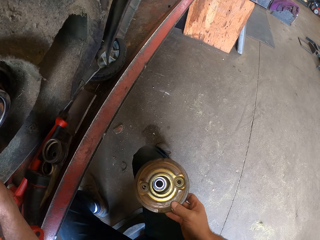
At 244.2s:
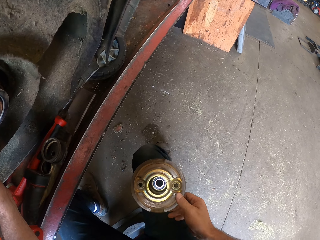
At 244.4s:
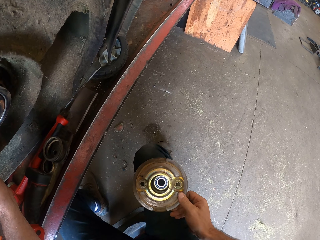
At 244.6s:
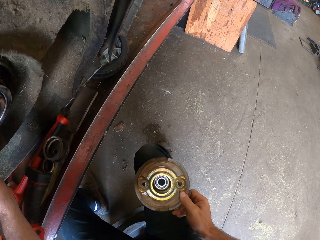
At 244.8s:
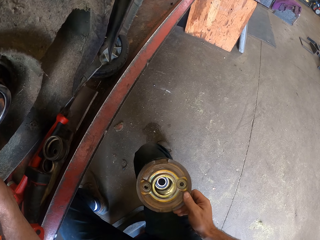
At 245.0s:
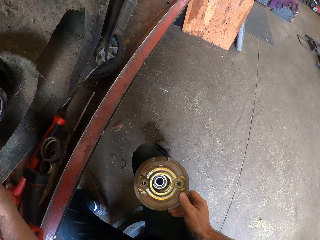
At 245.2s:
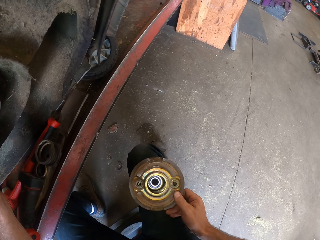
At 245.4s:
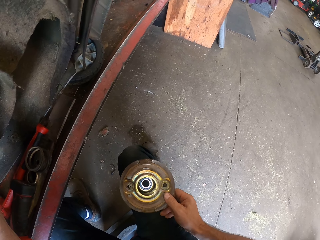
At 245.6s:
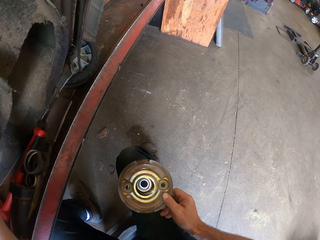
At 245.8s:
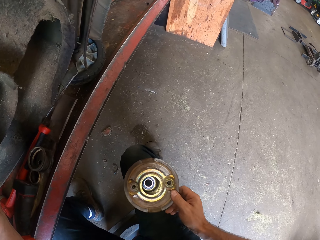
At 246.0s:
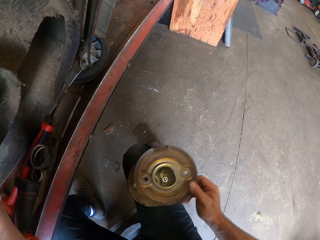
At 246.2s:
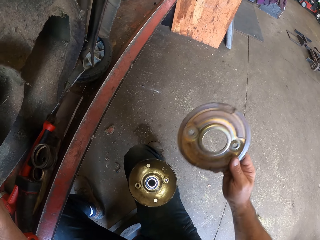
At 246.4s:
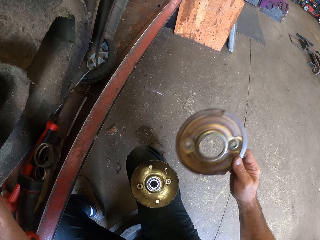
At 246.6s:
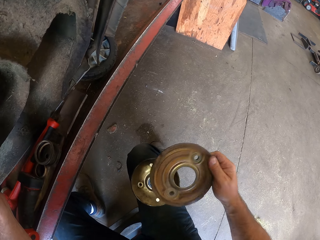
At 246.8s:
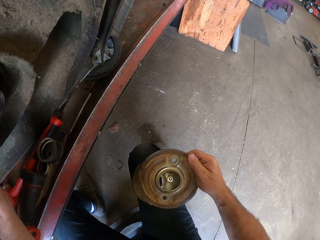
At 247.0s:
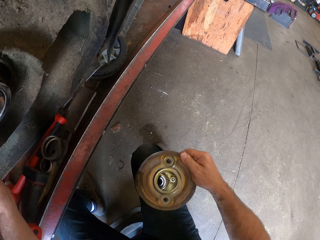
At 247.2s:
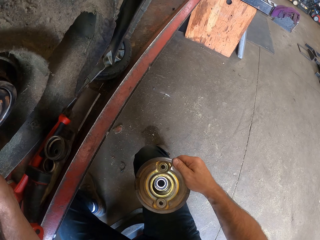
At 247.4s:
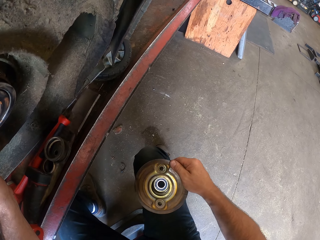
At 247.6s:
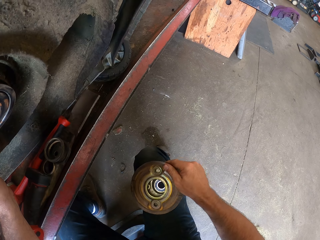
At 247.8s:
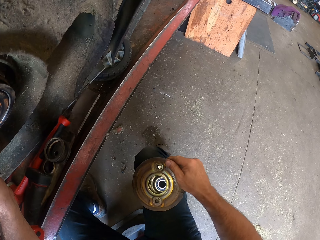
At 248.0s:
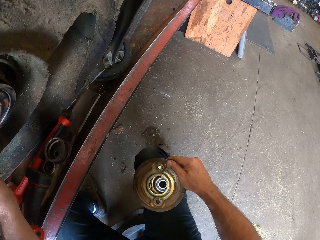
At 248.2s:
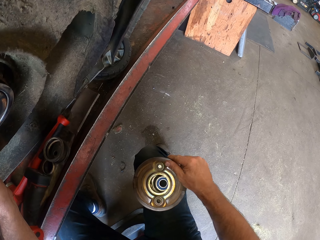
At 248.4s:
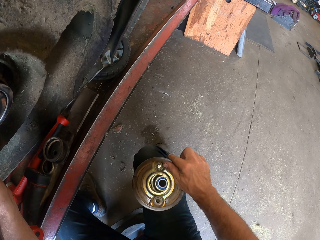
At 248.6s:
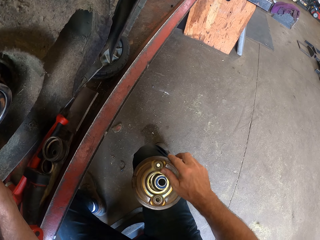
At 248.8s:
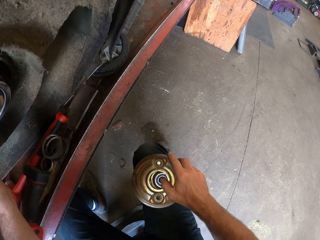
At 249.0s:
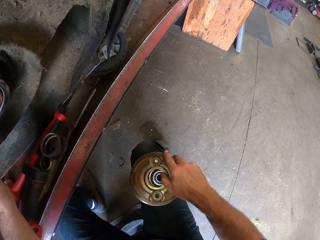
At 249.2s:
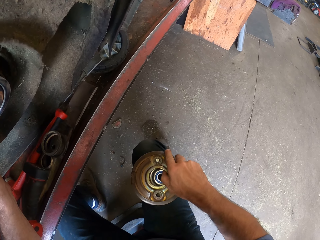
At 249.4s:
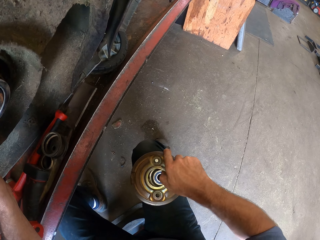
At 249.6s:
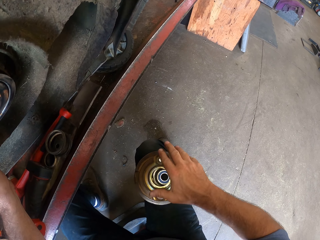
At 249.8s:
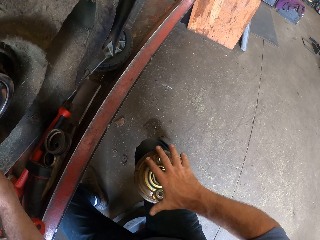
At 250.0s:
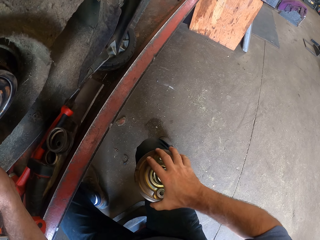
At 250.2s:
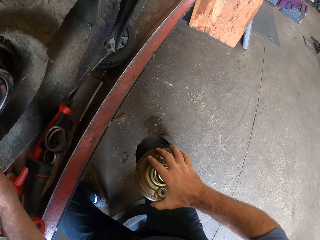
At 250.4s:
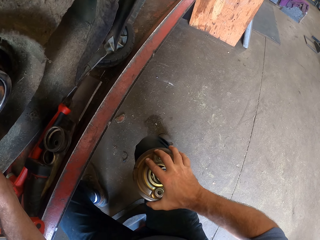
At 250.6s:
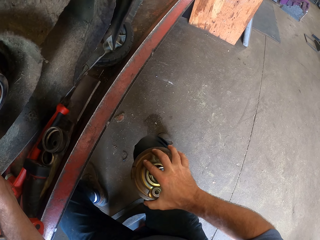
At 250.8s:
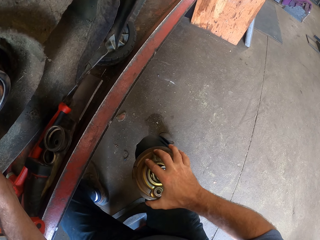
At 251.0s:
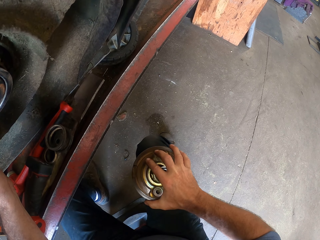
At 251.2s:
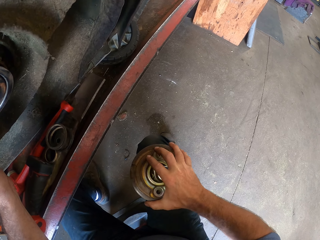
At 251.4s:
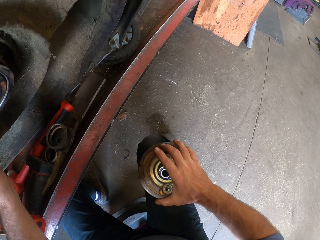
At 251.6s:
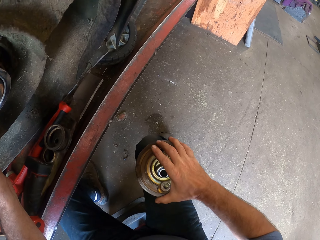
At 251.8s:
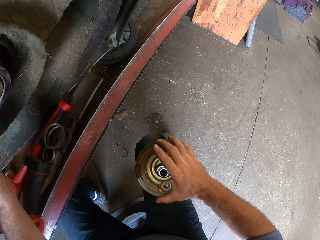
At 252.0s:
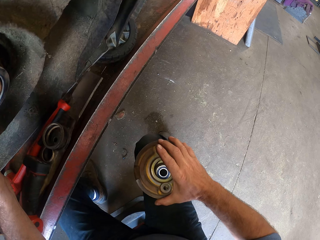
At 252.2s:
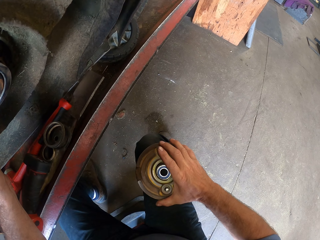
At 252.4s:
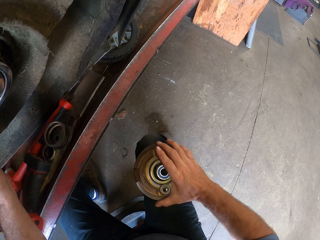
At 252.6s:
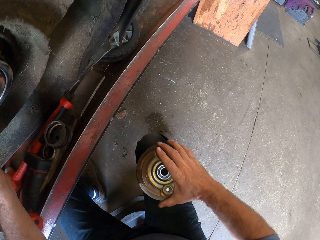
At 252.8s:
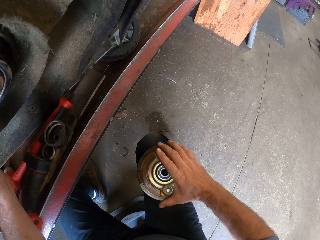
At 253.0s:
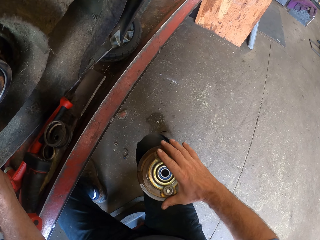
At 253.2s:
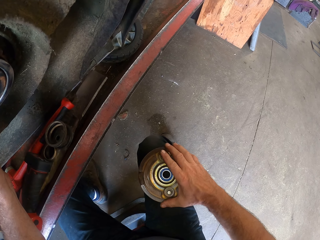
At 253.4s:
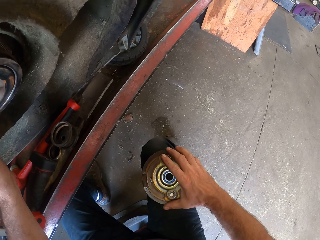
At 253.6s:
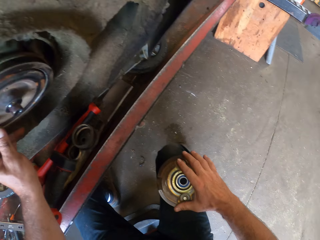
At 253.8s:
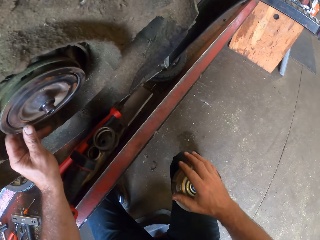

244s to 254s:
The camera wearer returns the pulley on the lap. They lift the pulley and drop the pulley back on the lap. They align the pulleys on the lap.

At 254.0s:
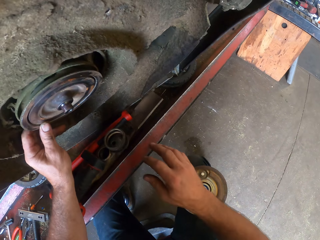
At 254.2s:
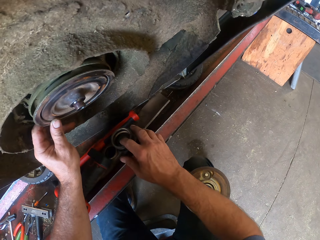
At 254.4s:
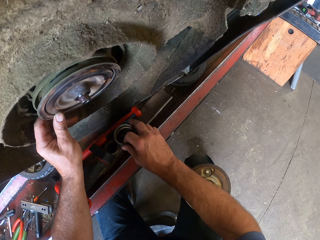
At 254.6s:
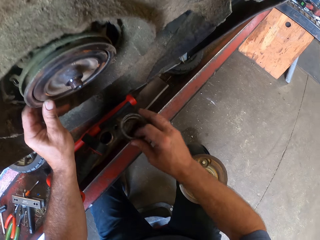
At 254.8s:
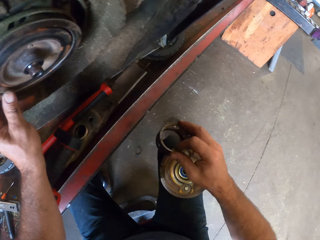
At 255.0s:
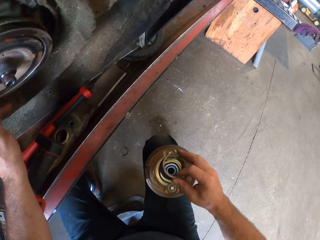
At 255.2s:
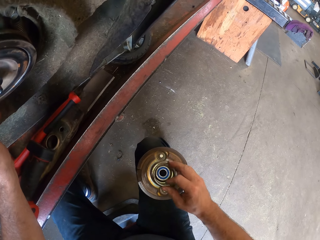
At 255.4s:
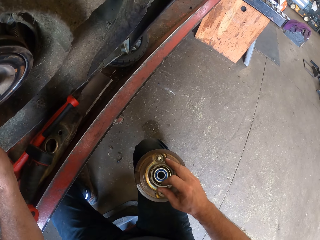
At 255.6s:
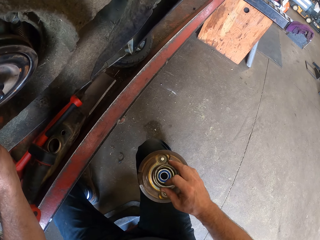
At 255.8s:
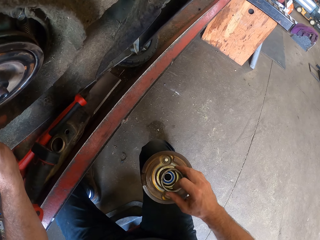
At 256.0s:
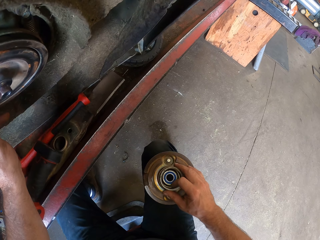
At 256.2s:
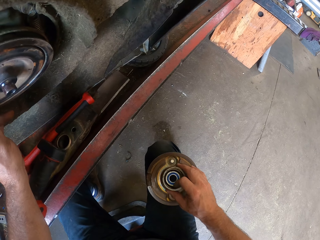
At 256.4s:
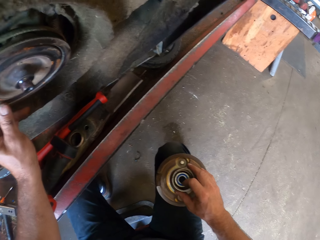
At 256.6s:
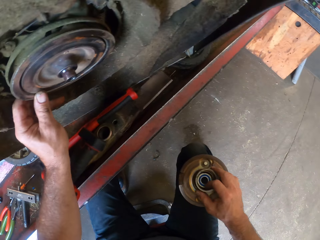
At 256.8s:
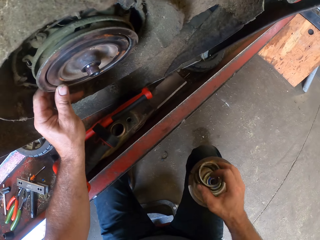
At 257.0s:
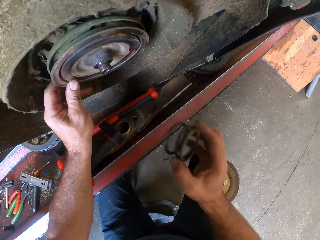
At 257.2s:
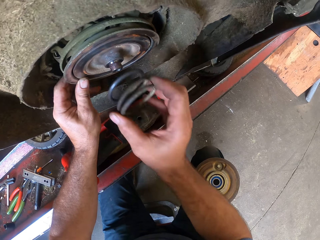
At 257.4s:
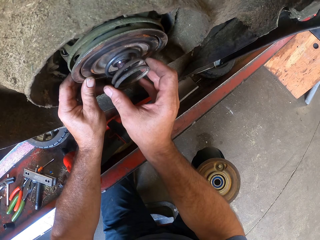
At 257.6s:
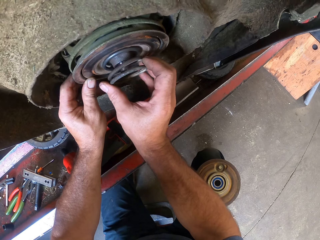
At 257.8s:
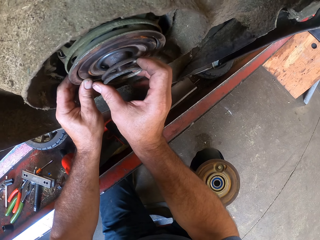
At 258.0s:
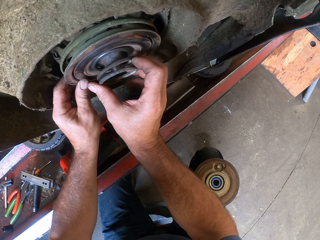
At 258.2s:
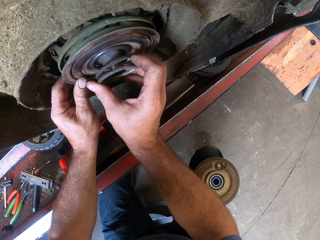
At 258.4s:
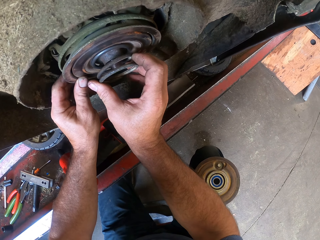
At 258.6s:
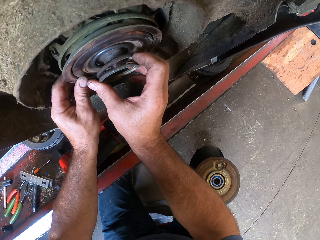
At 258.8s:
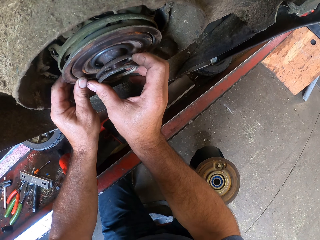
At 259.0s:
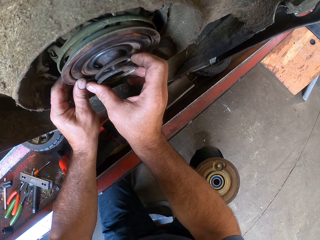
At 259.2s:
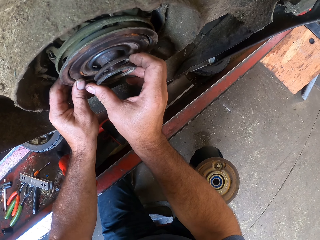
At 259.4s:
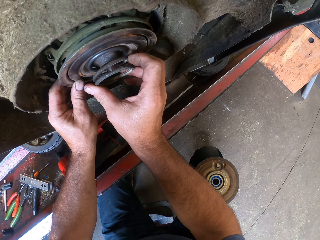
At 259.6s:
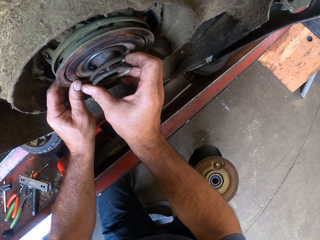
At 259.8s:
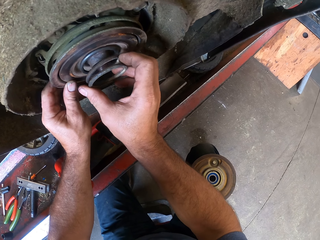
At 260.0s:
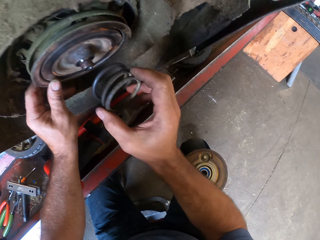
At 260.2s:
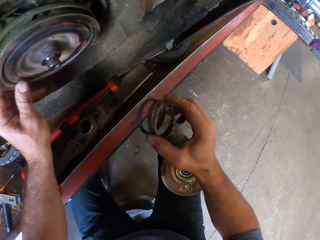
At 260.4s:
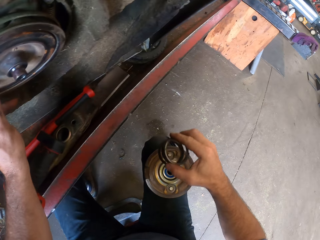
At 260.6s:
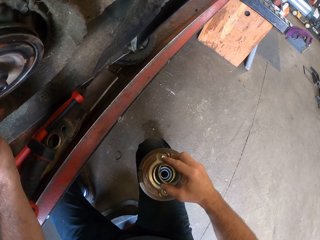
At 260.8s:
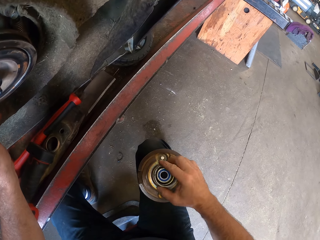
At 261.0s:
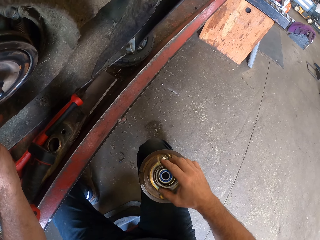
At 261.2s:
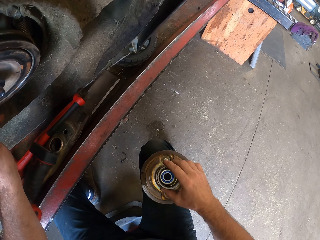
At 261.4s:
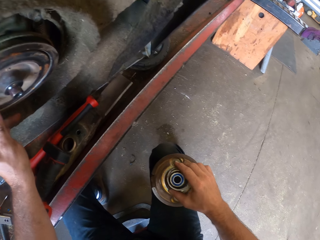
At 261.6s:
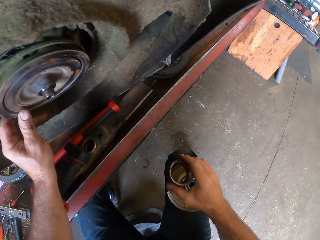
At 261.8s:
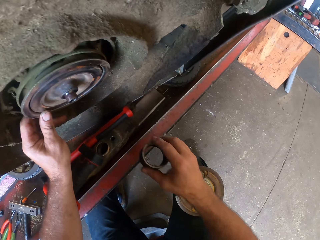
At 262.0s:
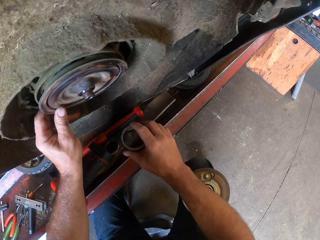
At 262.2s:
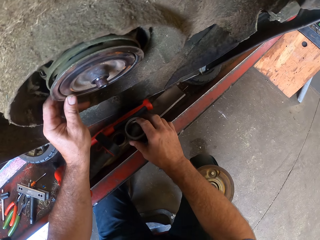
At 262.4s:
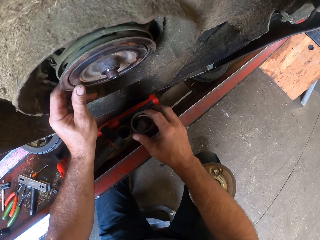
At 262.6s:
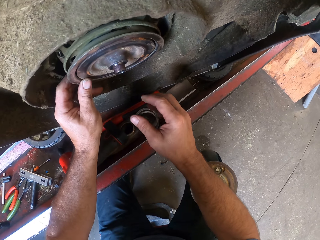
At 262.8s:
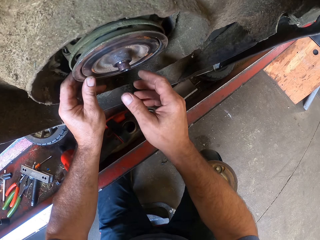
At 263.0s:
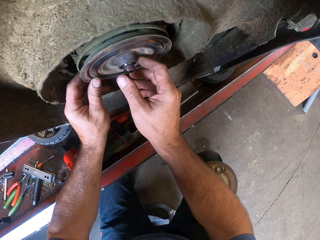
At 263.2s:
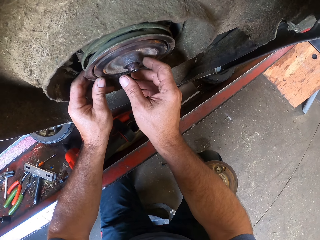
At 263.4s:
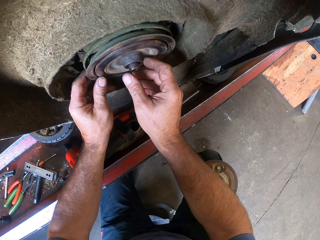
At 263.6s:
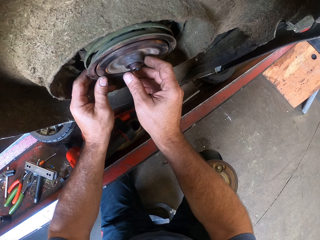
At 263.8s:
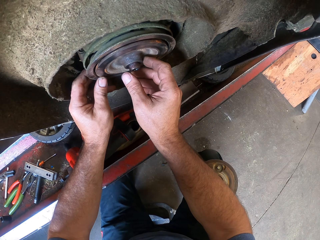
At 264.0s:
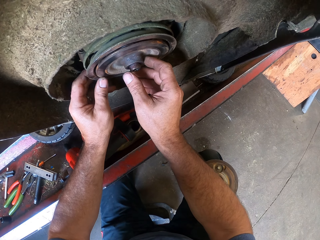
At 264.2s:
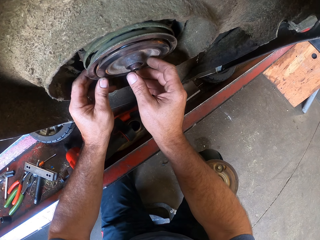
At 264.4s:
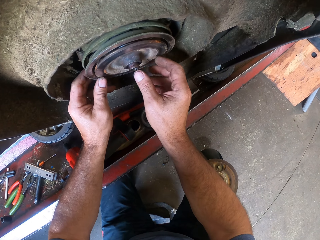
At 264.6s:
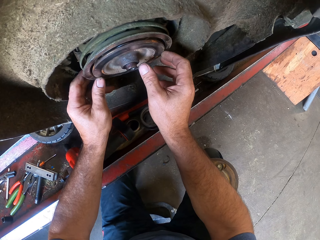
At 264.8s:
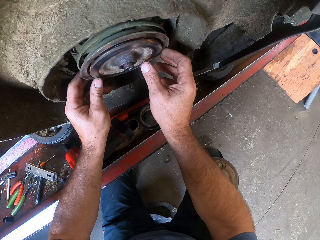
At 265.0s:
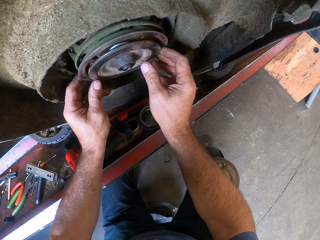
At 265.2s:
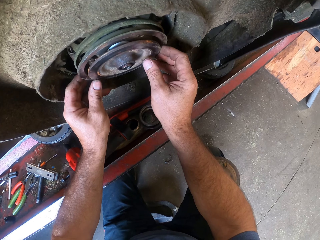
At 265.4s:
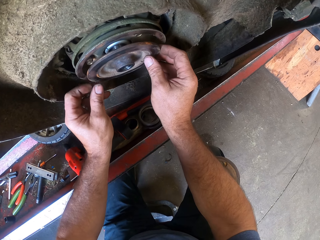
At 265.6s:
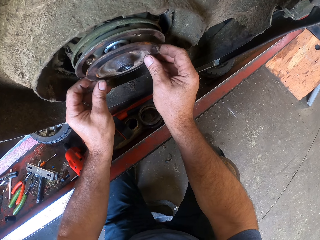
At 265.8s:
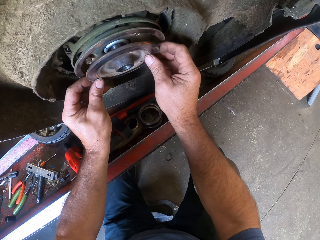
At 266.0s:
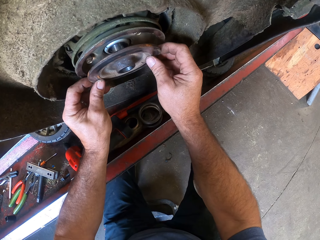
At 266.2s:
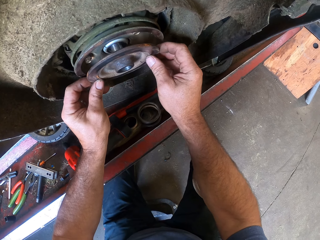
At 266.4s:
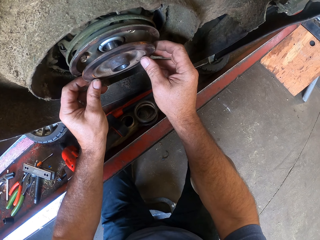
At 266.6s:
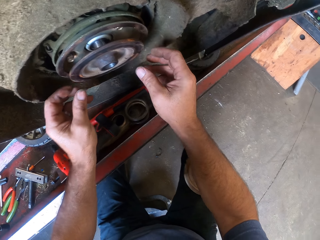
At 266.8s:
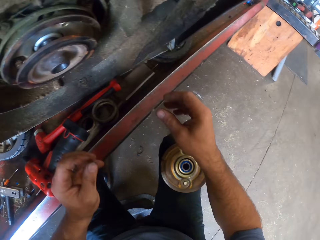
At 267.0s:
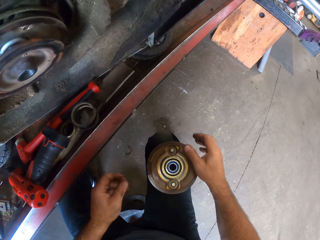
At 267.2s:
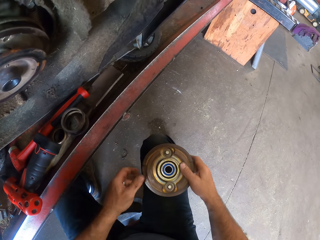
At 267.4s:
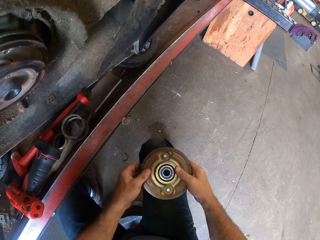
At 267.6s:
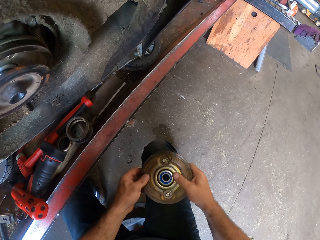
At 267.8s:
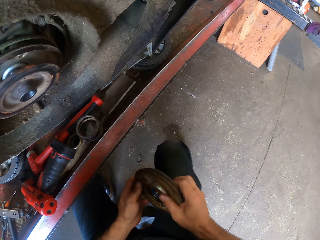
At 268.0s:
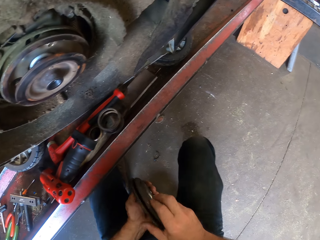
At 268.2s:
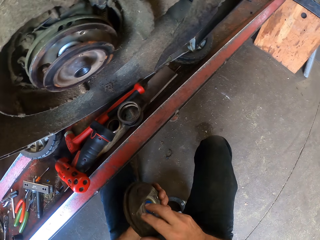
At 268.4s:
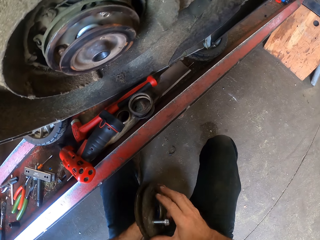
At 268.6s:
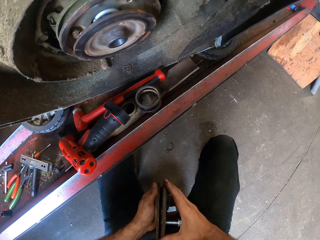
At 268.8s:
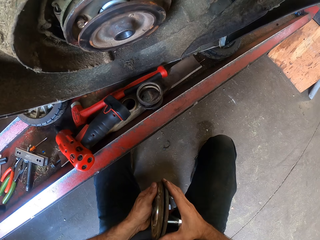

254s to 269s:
The camera wearer picks up a steel spring from the car lift. They place the spring on the pulleys on the laps. They lift the spring to the mower bolt. They fix the spring on the bolt. They return the spring to the pulleys on the laps. They shift the spring to the car lift. They remove a pulley from the mower. They move their hands from the pulley on the mower. They pick up the pulleys on the lap.
